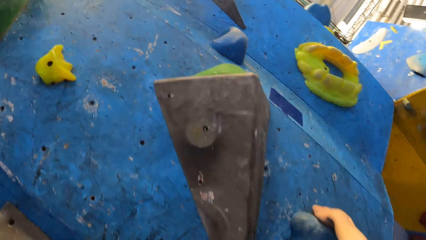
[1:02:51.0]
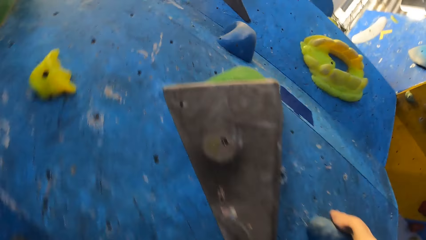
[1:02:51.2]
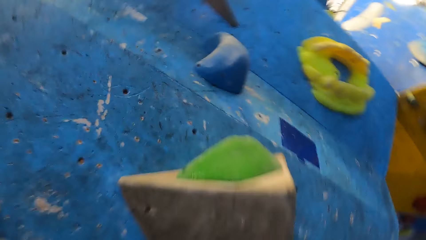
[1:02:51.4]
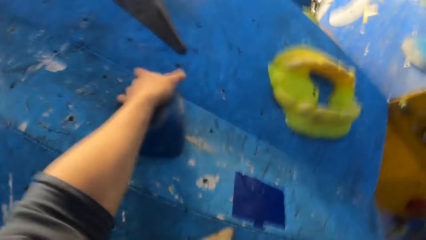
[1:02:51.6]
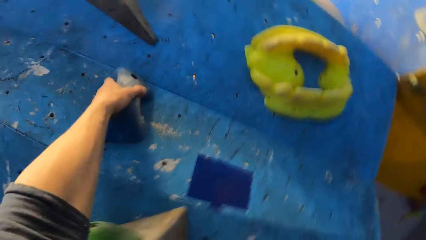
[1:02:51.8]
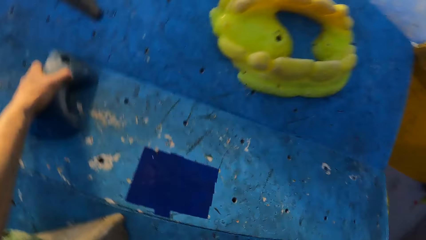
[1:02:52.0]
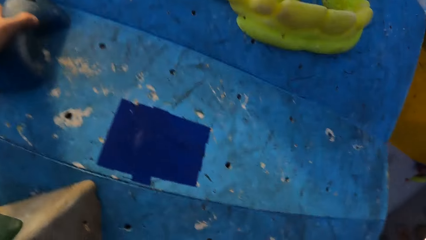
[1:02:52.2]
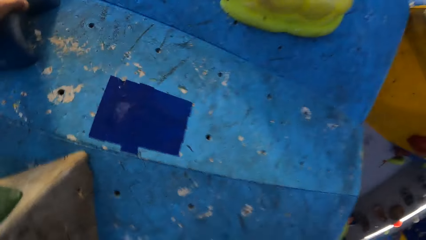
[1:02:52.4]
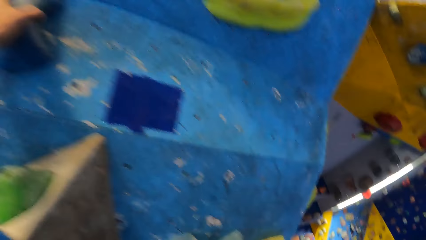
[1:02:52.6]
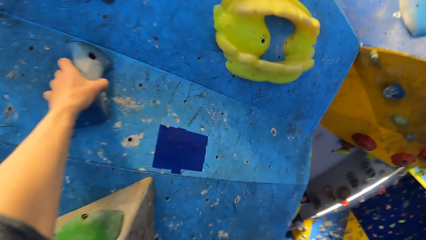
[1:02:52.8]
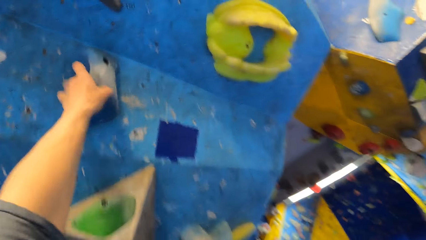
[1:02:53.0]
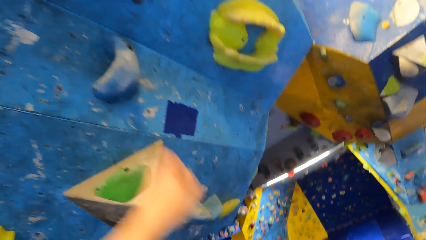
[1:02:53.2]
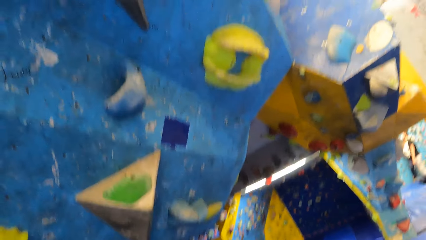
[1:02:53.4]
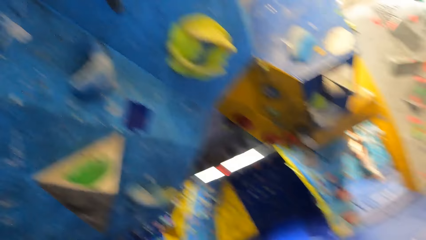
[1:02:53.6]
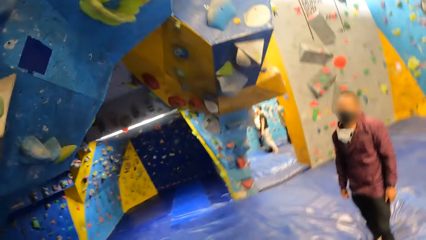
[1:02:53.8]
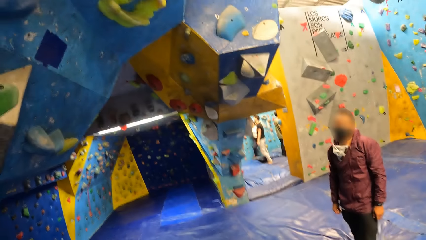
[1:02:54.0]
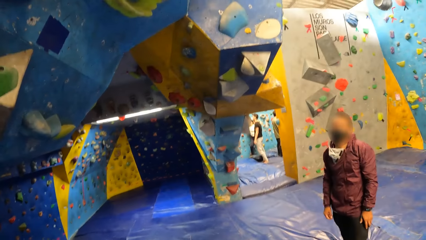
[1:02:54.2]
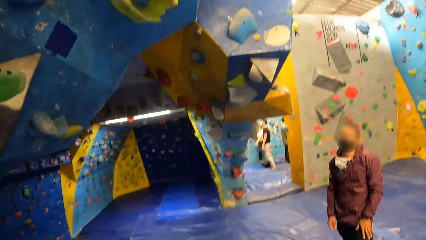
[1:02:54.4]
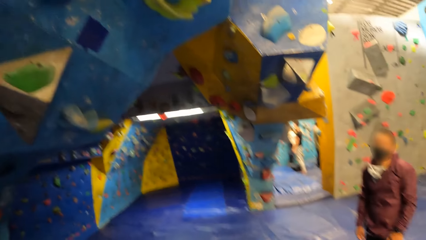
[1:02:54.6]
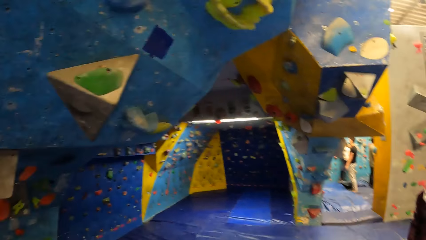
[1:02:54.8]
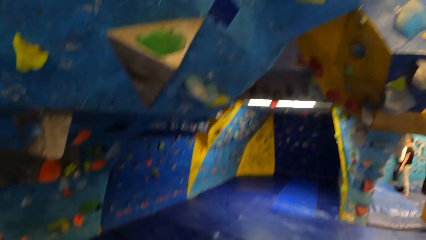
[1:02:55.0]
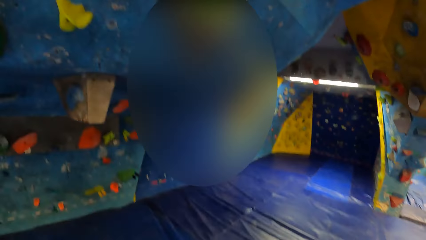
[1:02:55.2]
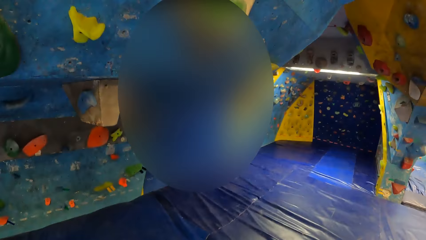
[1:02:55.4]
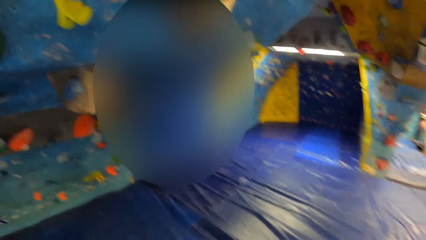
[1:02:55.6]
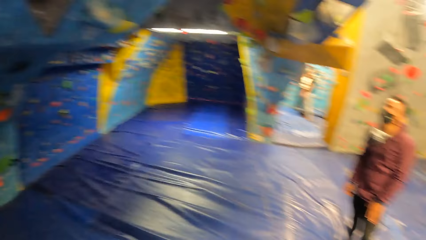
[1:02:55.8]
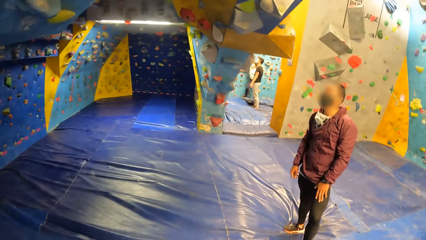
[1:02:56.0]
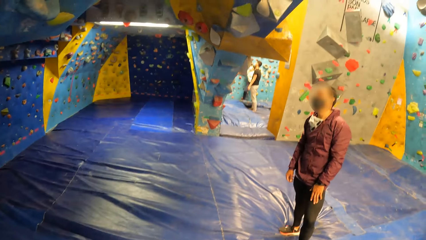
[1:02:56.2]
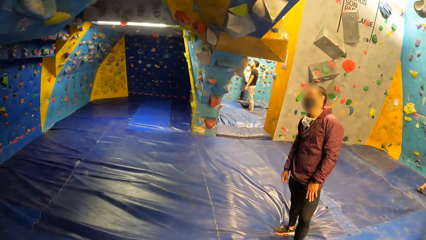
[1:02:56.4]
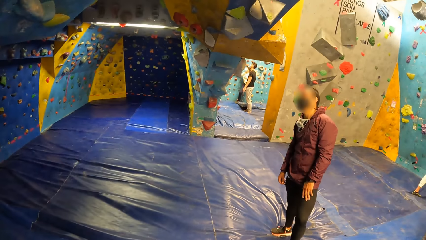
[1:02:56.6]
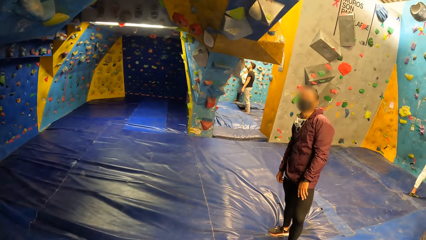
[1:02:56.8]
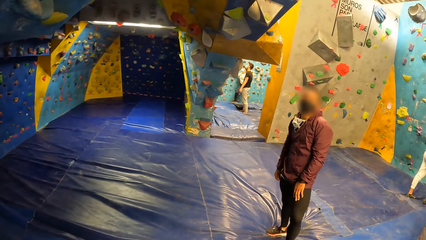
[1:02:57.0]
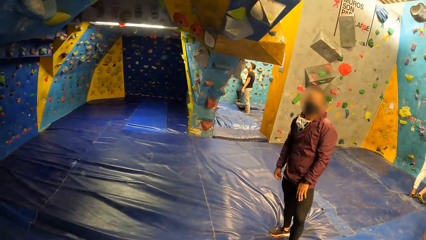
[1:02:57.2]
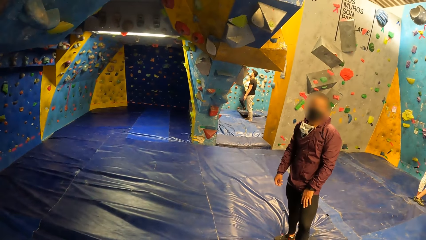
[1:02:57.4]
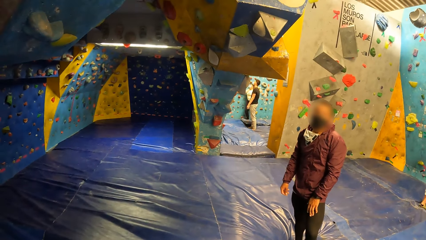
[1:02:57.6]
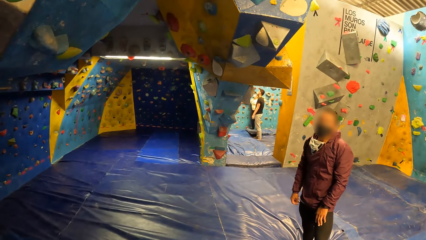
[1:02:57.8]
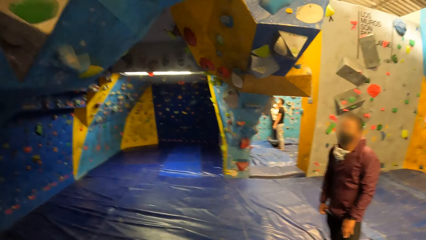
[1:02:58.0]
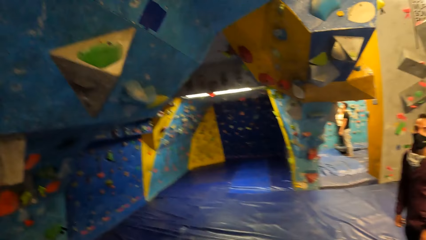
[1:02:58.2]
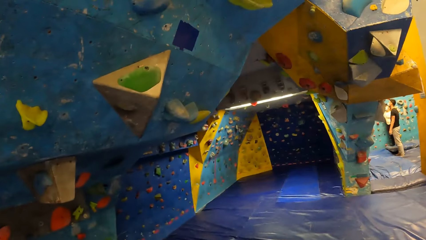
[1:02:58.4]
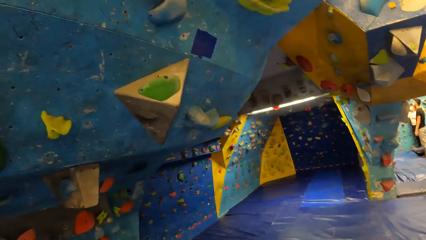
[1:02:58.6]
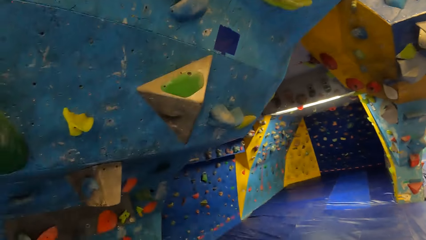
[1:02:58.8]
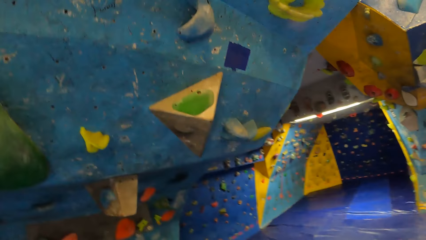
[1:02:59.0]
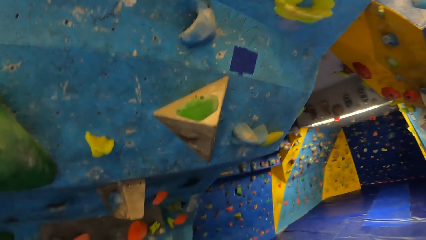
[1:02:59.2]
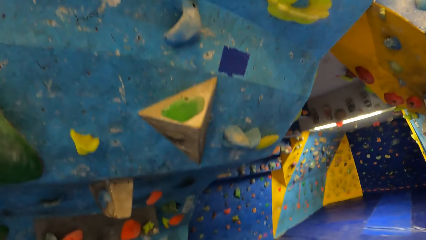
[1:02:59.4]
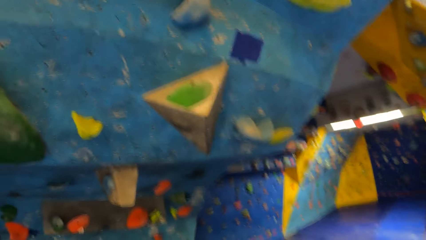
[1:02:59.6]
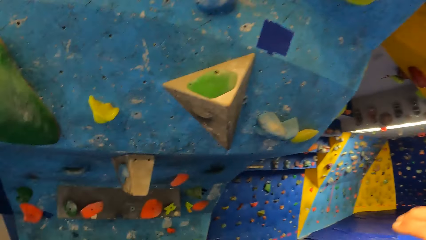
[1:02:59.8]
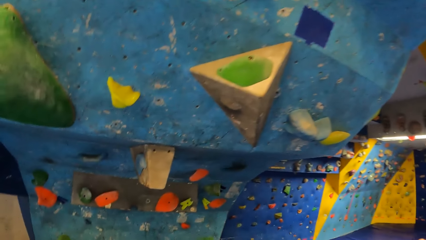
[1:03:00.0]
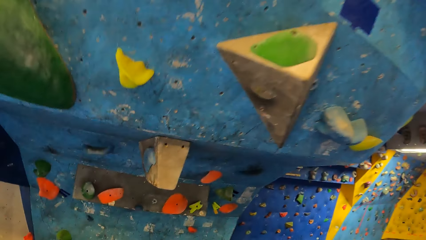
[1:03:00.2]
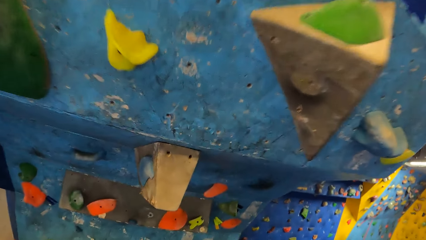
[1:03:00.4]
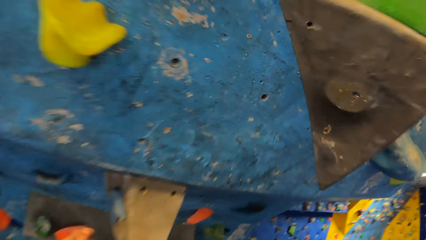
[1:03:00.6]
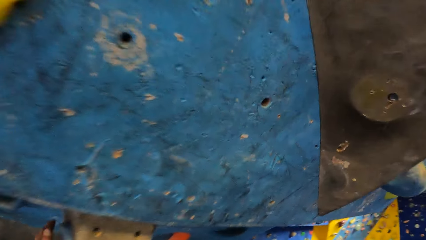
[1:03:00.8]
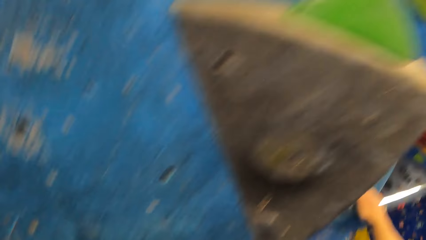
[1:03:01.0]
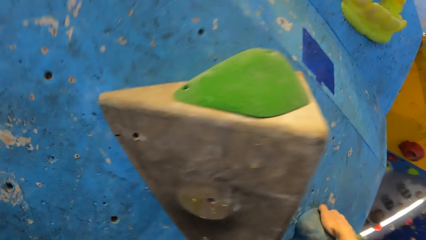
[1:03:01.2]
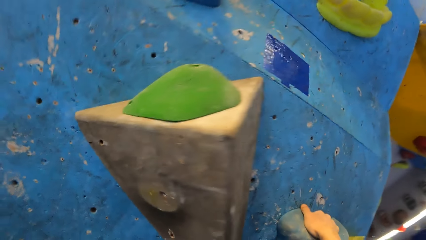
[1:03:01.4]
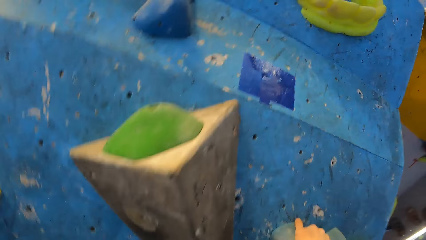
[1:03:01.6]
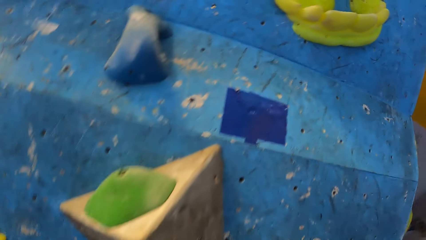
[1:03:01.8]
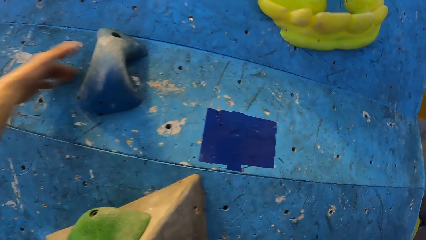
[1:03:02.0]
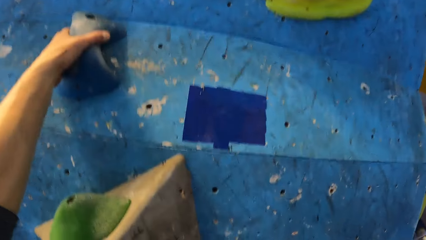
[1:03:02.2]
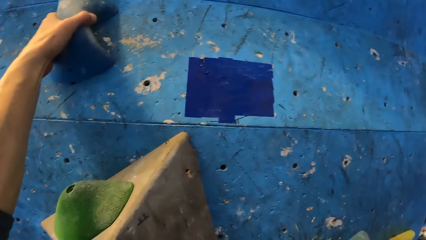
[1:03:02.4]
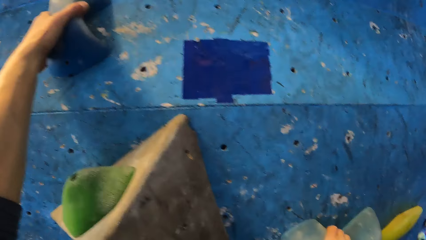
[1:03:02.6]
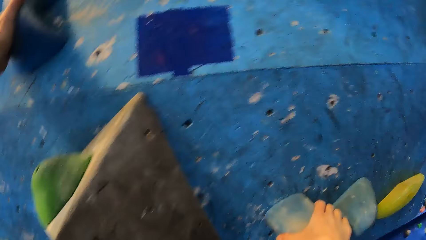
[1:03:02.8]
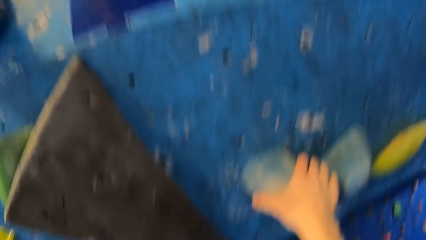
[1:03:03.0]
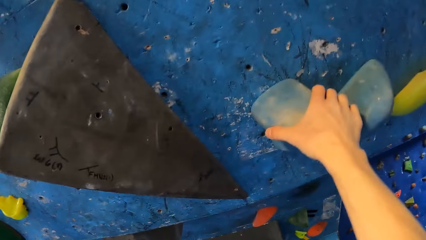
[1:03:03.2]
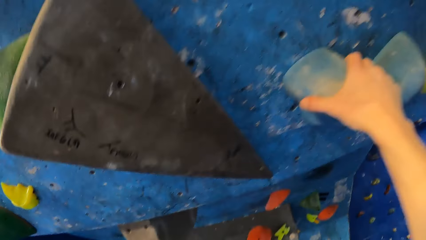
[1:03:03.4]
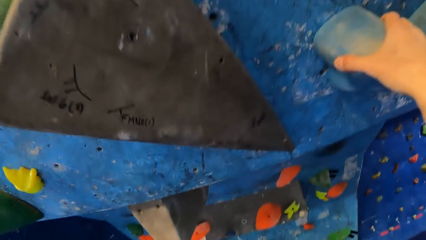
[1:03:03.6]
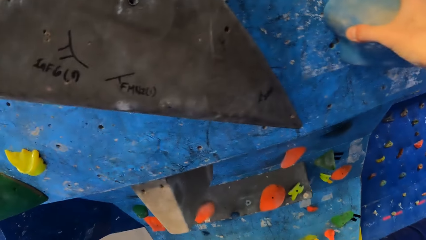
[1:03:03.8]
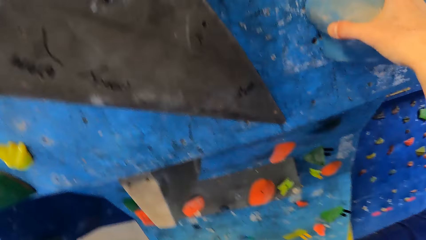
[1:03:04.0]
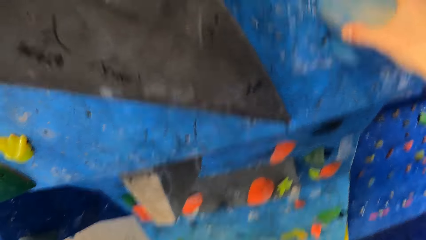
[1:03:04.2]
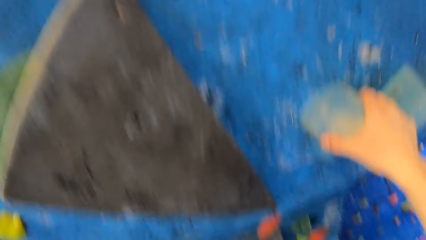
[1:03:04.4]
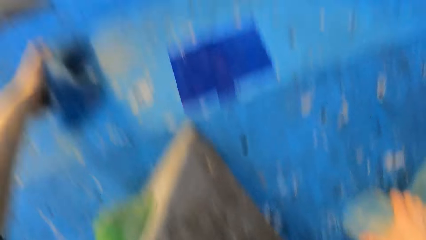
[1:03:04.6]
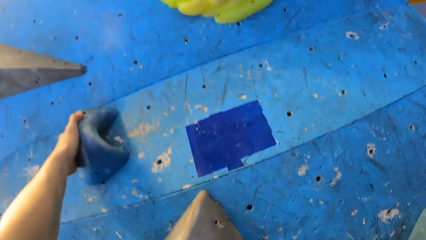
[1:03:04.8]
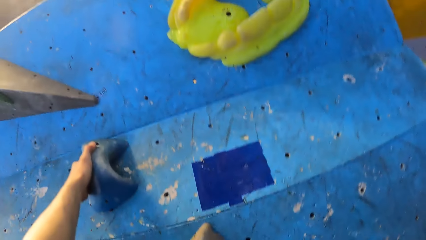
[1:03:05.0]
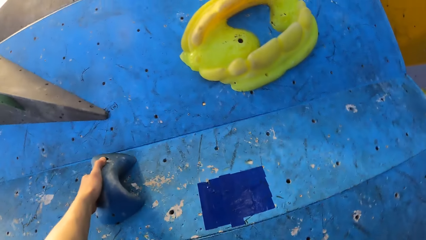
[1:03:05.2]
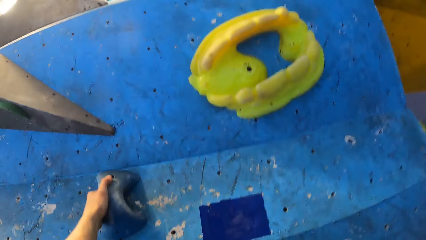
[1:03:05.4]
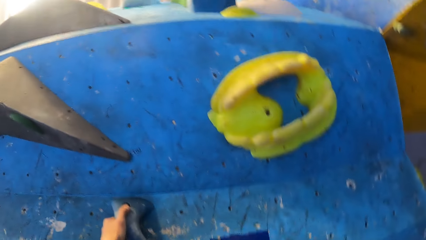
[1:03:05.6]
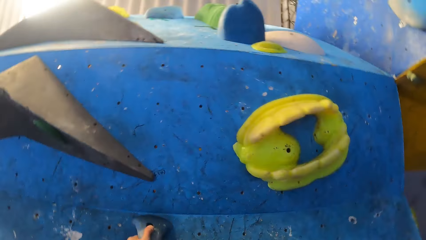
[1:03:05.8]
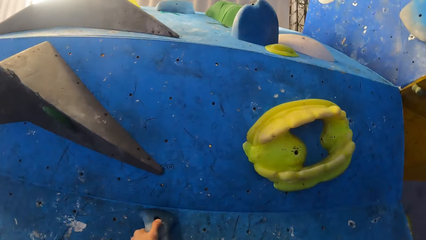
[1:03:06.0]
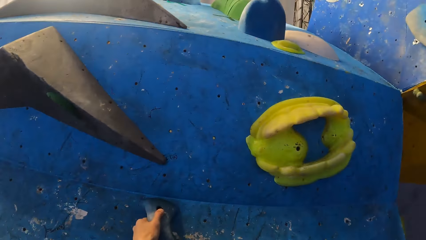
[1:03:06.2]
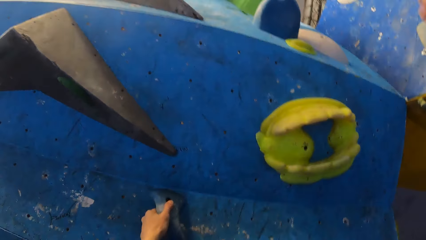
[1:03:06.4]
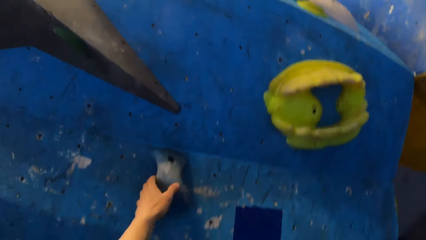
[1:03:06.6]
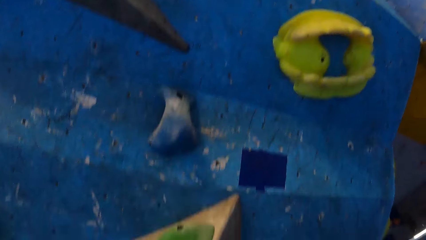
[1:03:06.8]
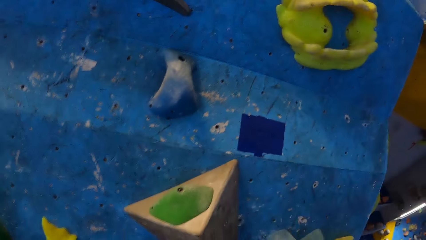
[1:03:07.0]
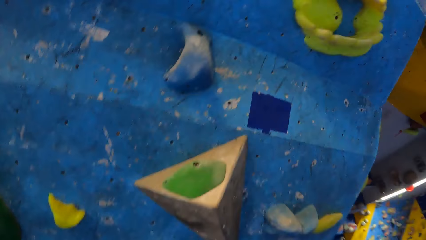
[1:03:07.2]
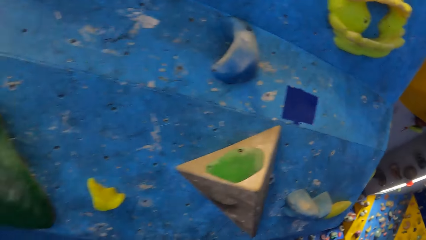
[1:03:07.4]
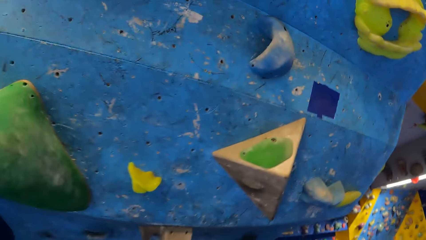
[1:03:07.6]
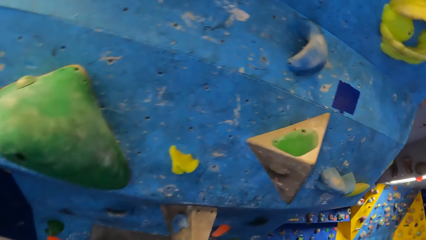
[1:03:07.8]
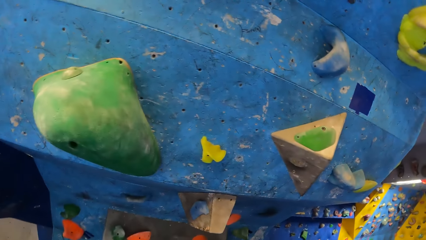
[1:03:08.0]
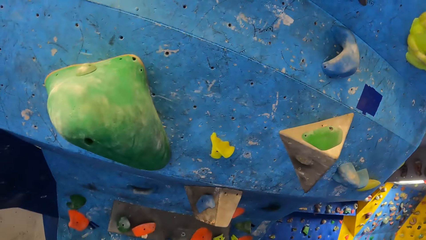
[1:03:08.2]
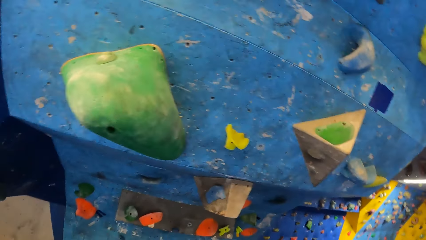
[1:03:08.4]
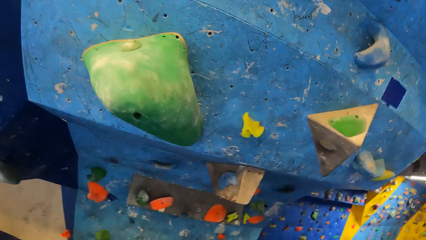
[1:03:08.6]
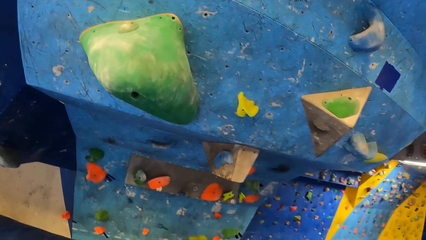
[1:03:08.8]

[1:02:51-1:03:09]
The camera wearer climbs the bouldering wall with both hands. They look around. A man looks at the camera wearer. The camera wearer looks around. They climb the bouldering wall with both hands. They stare around.
